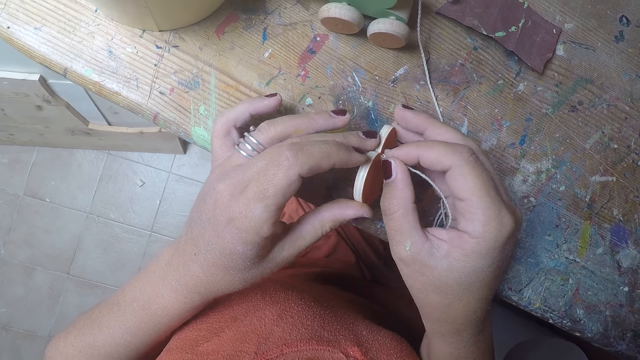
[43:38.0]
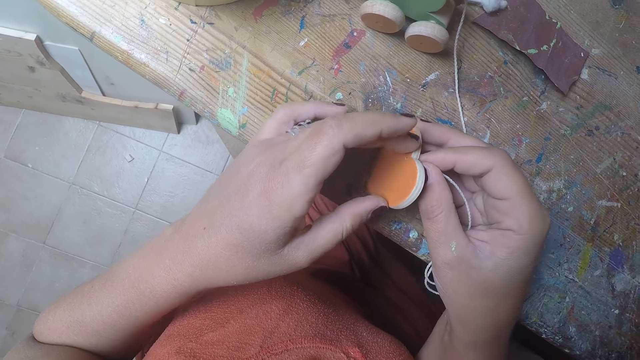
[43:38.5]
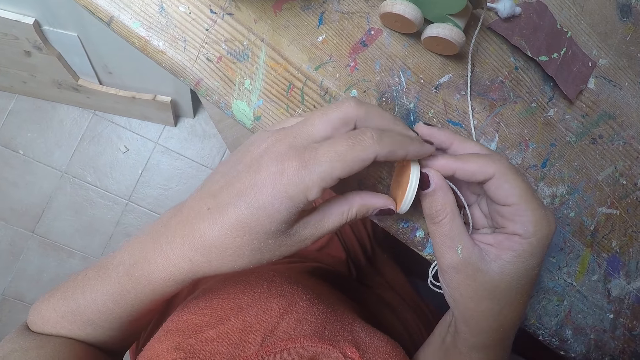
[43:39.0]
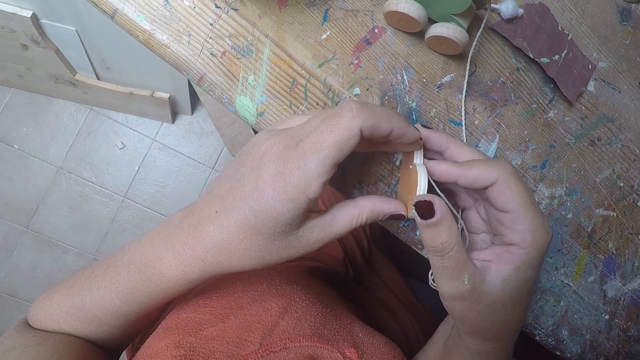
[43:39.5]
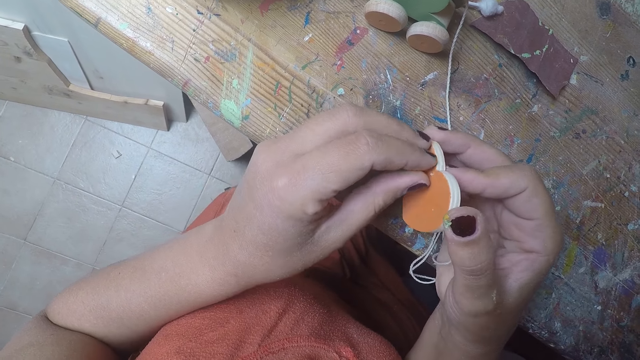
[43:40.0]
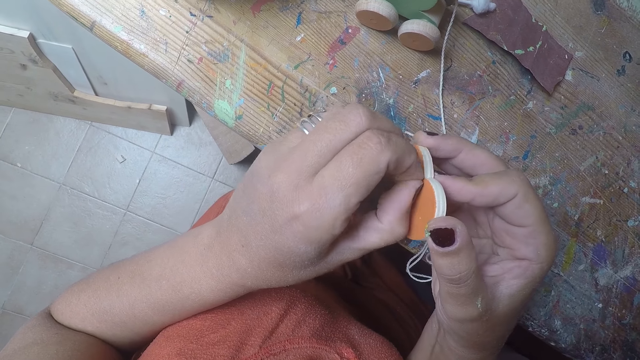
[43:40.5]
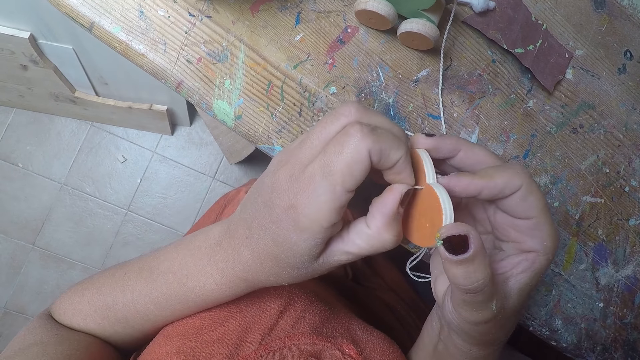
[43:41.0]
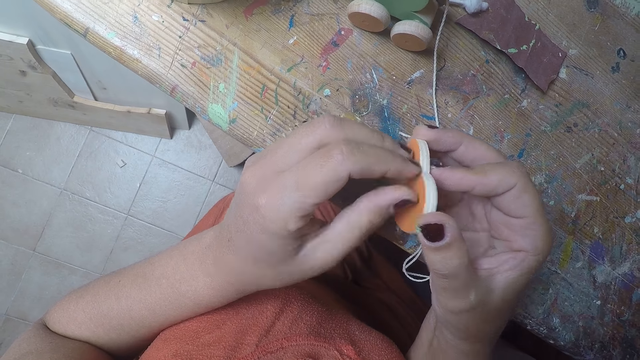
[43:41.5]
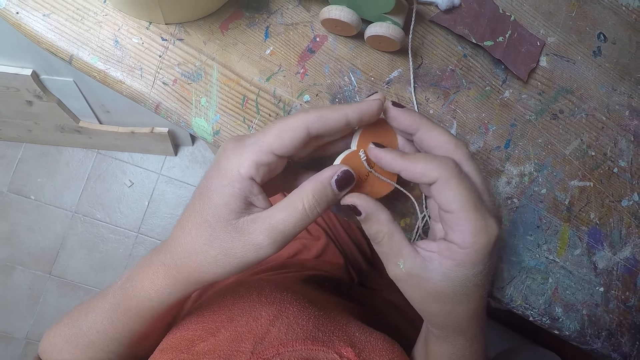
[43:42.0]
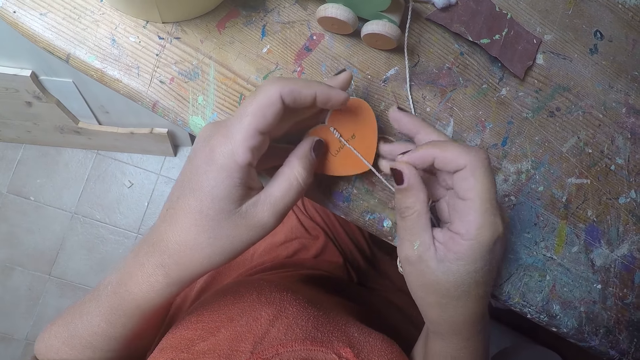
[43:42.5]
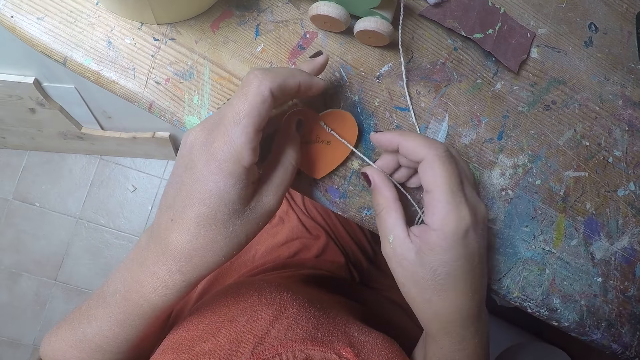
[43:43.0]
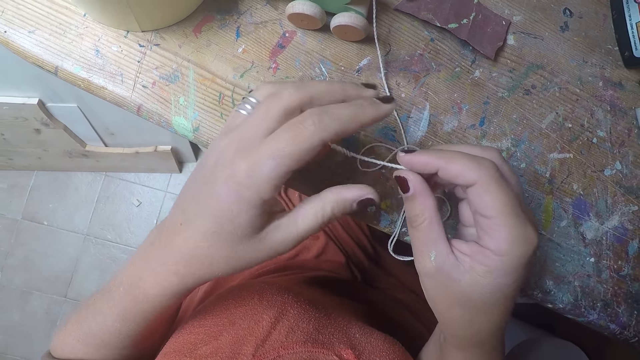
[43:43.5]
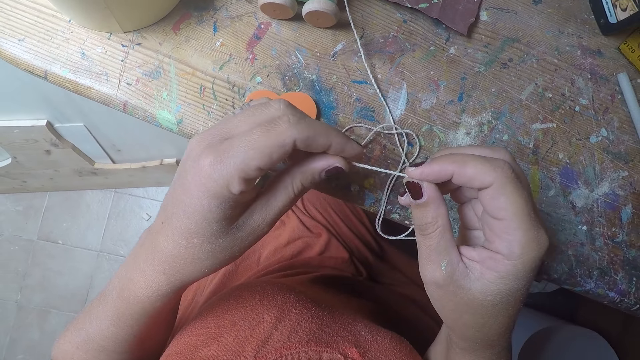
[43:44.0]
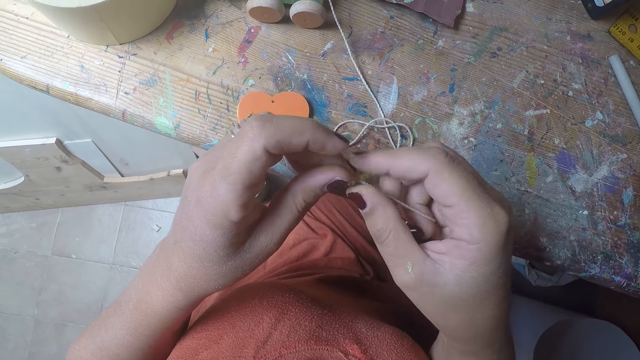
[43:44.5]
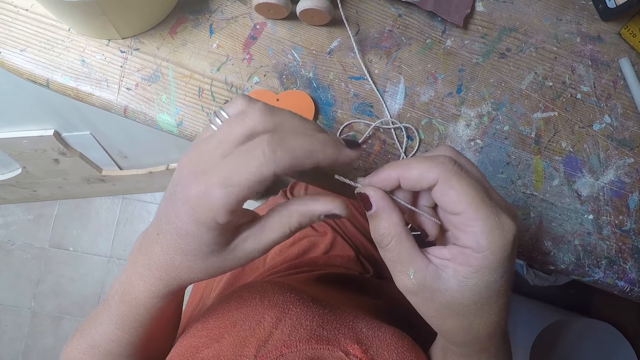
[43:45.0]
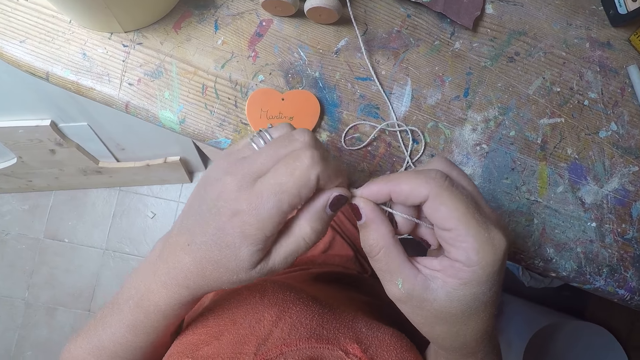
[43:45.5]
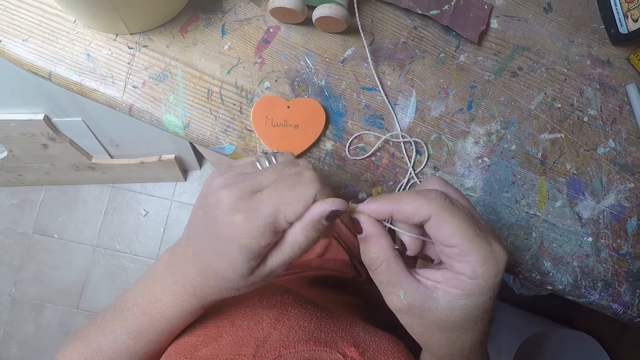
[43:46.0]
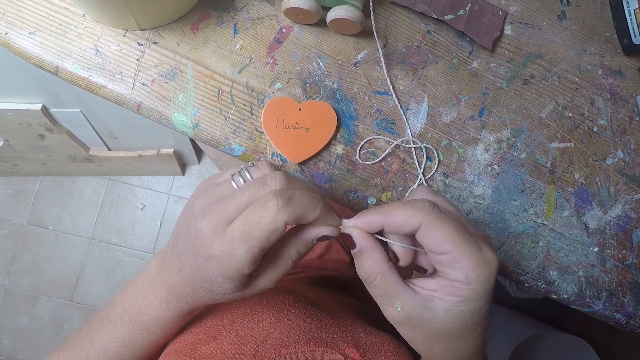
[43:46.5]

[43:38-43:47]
The camera wearer straightens a thread in a wood craft. She pulls the twine string with her left hand. She pulls out the twine string from the hole on the craft heart with her right hand. She puts the wood craft on a table. She adjusts the twine string with her hands.

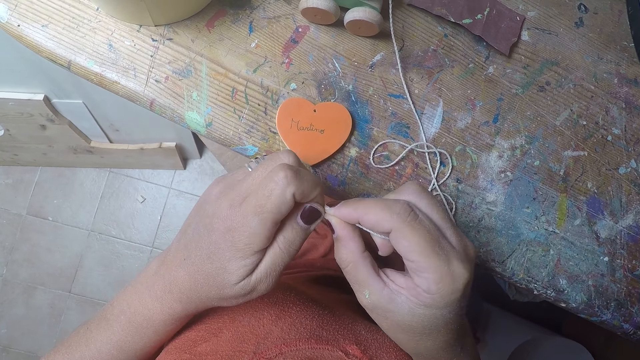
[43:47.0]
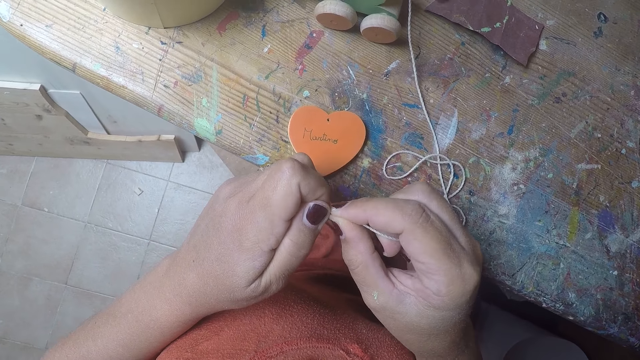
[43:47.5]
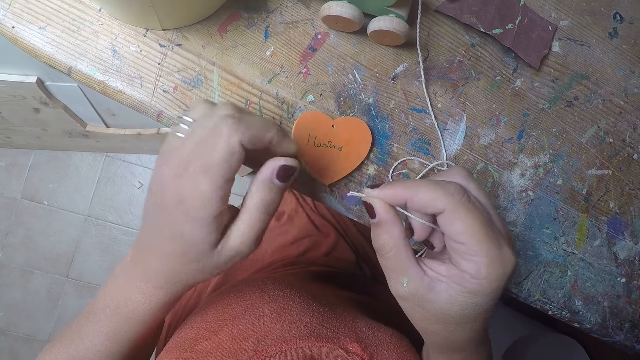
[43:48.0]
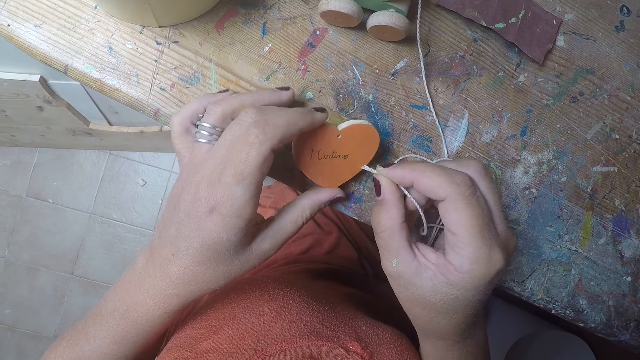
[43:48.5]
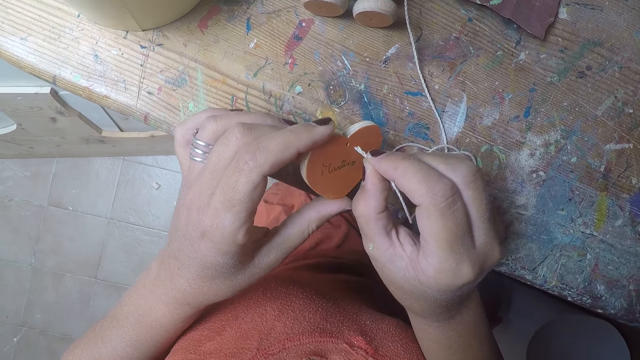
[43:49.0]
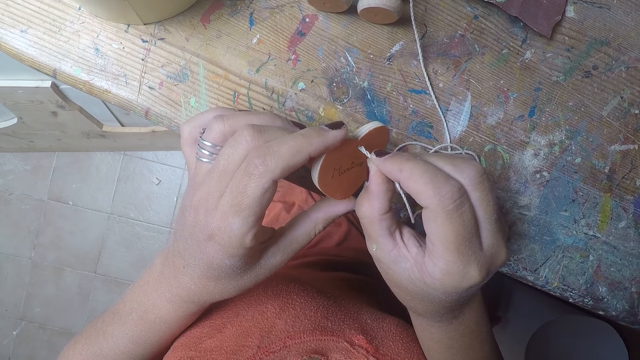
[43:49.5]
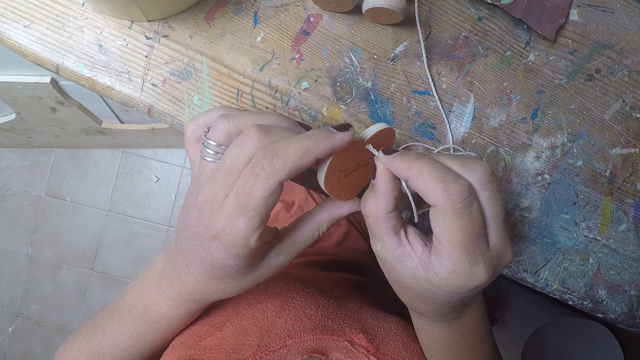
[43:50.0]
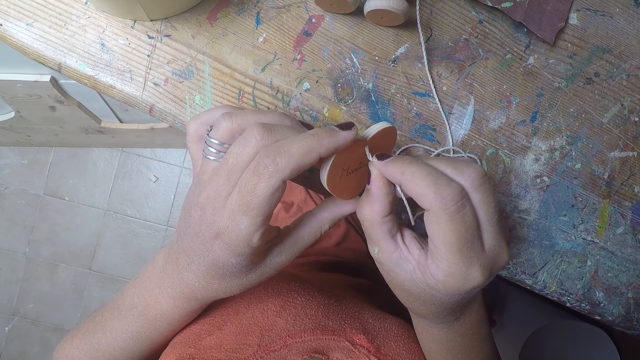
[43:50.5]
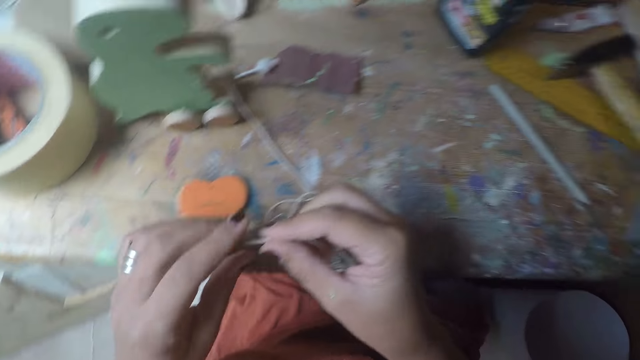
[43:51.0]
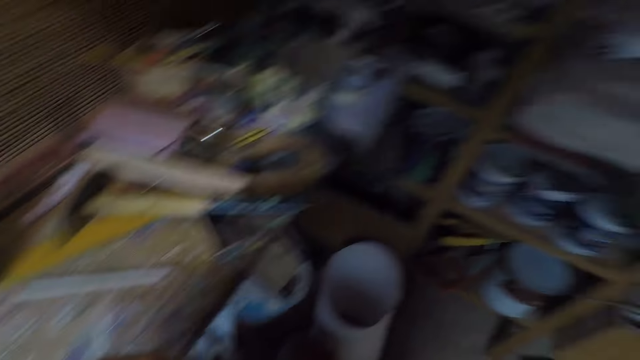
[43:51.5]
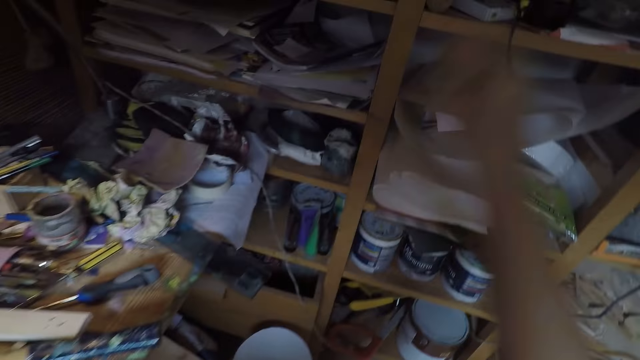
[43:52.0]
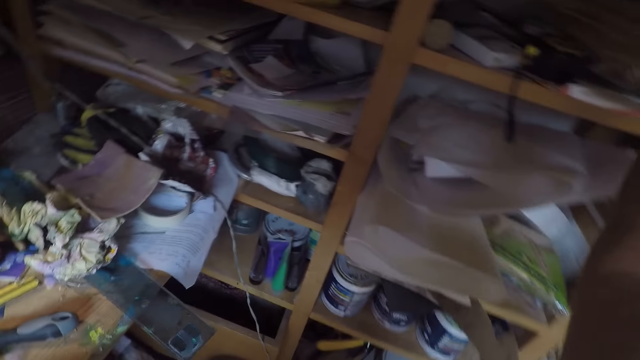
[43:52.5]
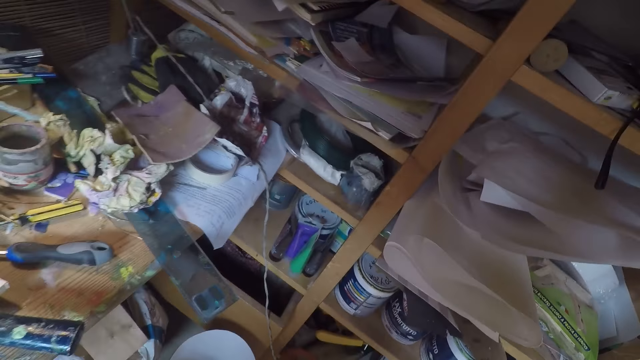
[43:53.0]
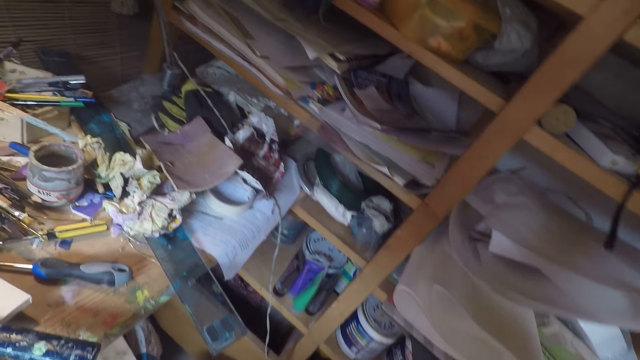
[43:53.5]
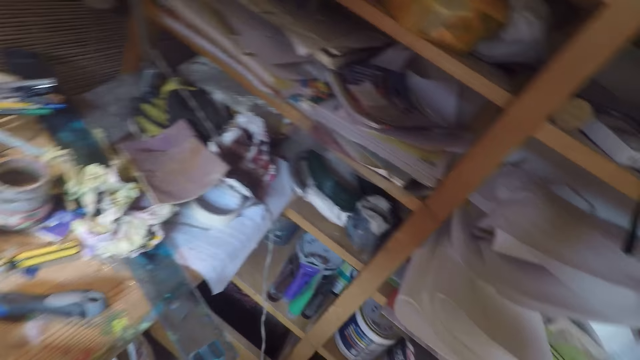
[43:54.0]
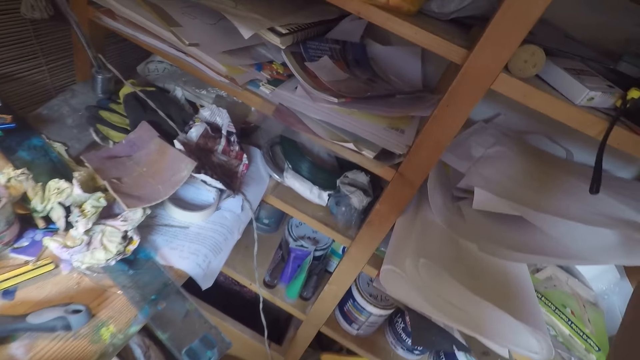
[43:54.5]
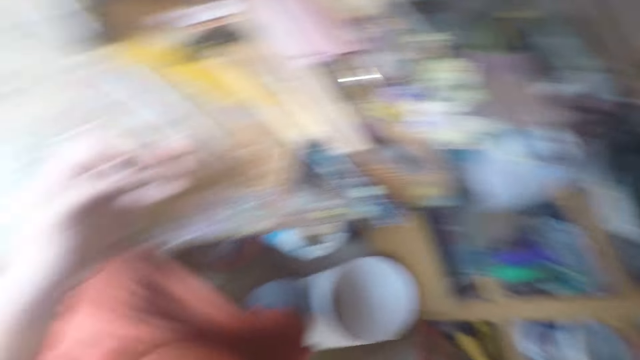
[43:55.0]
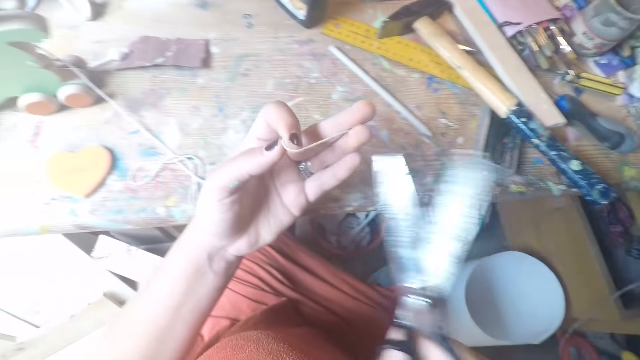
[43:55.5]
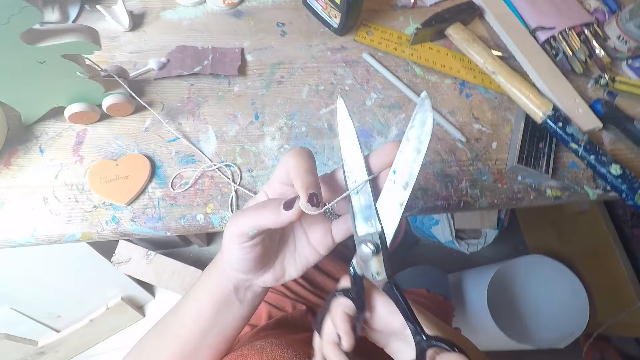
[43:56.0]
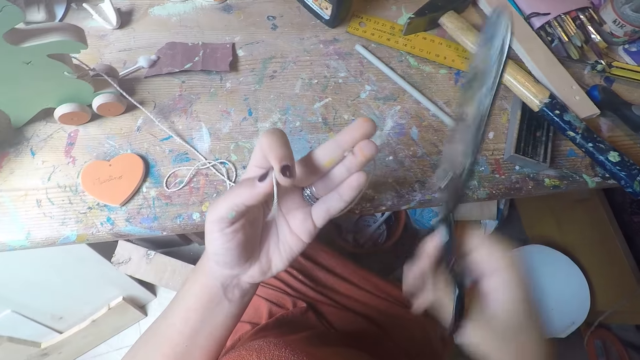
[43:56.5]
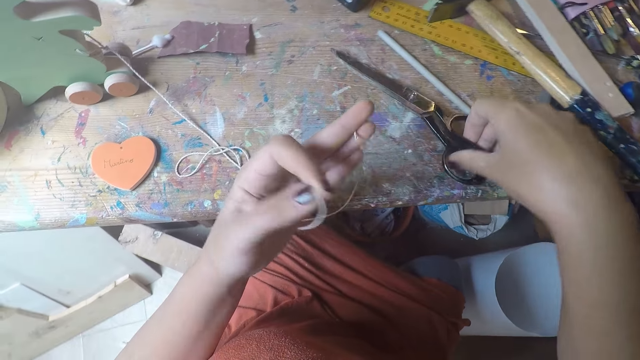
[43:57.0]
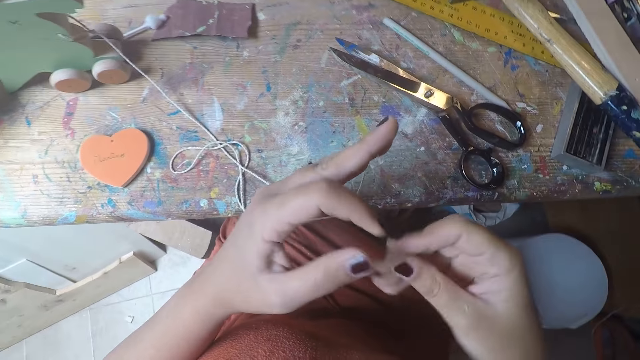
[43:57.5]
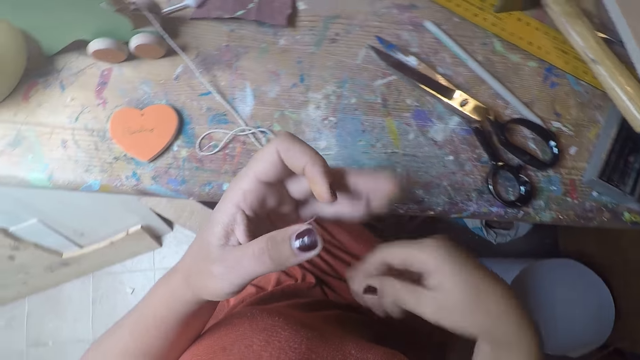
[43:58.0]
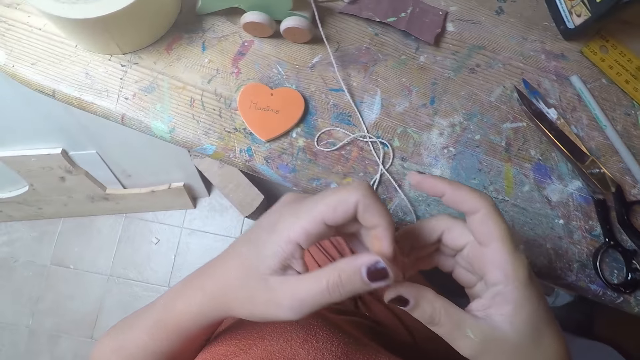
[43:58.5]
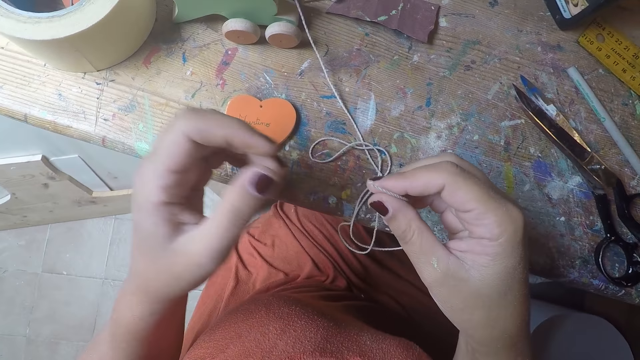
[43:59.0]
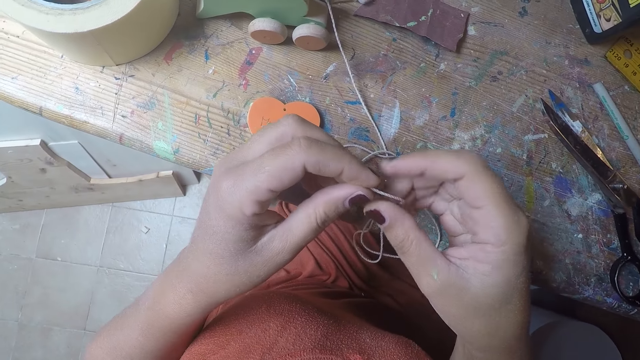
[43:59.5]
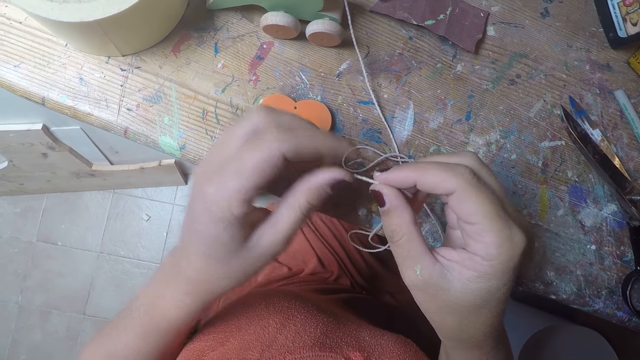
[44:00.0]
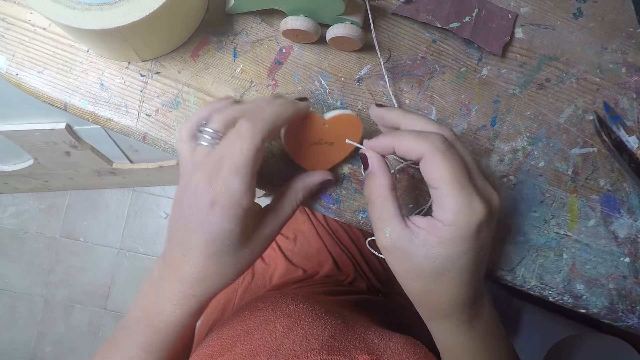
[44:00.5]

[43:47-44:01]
The camera wearer picks up the craft heart from the table with her left hand. She inserts the twine string into the hole on the craft heart. She drops the craft heart on the table with her left hand. She picks up the scissors from the shelf with her right hand. She cuts the twine string with the scissors. She drops the scissors on the table with her right hand. She drops the piece of twine string into the waste bin with her right hand. She adjusts the twine string with her hands. She picks up the craft heart from the table with her left hand.
